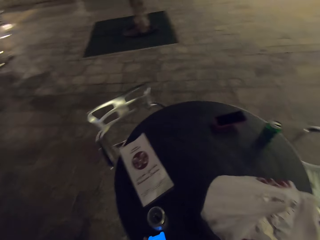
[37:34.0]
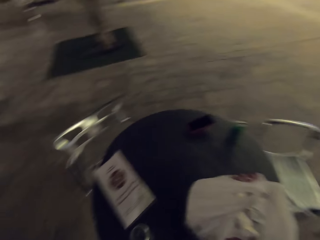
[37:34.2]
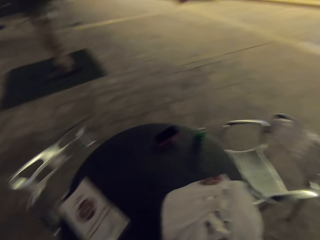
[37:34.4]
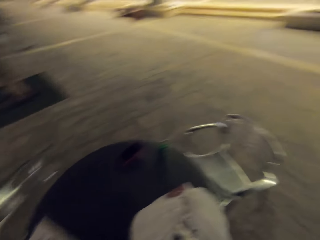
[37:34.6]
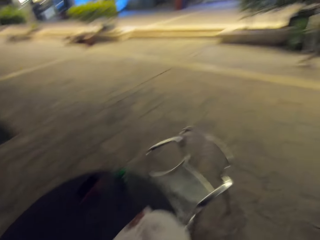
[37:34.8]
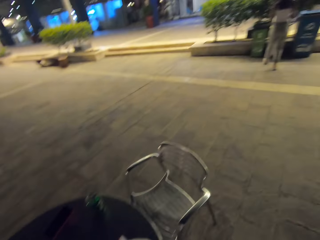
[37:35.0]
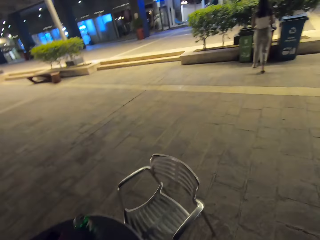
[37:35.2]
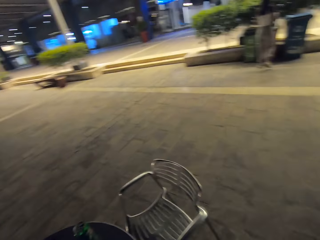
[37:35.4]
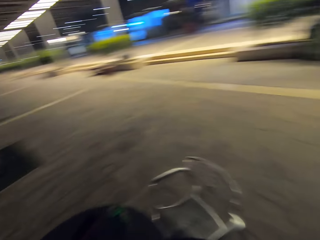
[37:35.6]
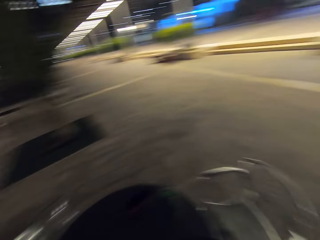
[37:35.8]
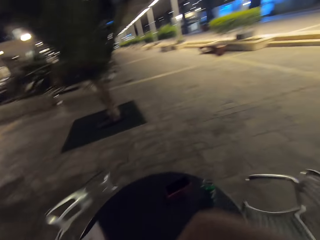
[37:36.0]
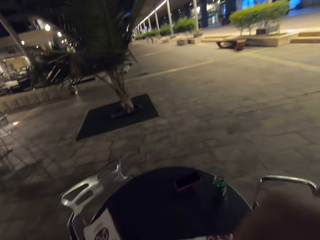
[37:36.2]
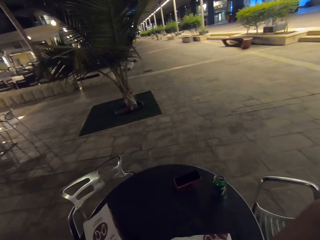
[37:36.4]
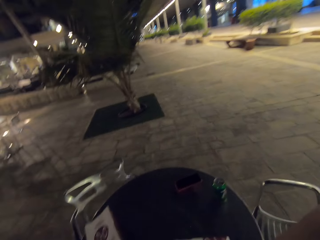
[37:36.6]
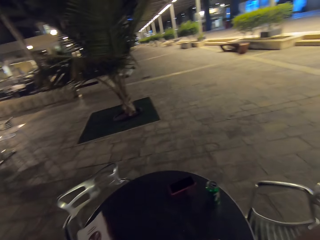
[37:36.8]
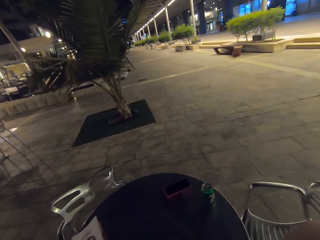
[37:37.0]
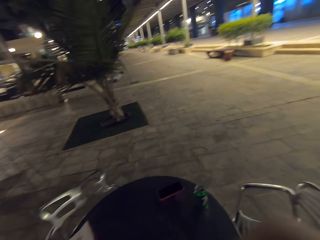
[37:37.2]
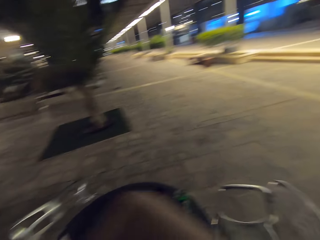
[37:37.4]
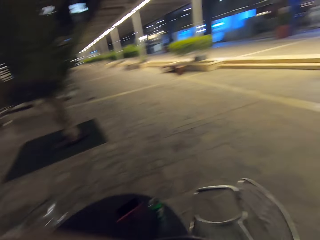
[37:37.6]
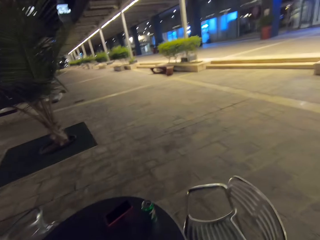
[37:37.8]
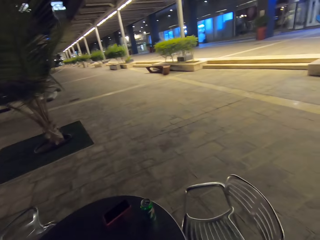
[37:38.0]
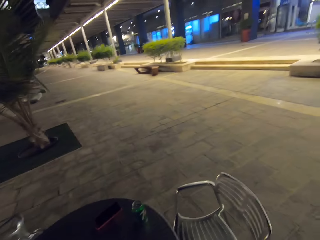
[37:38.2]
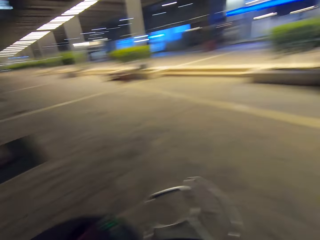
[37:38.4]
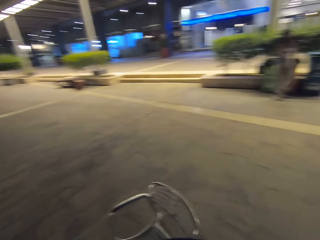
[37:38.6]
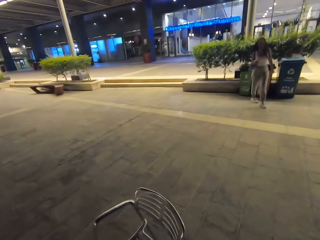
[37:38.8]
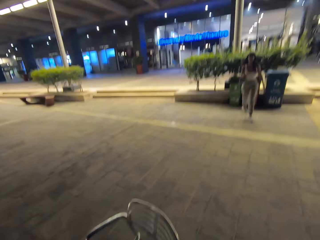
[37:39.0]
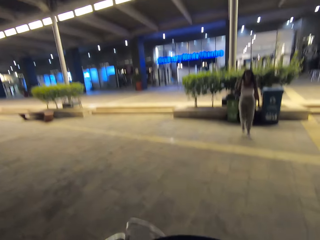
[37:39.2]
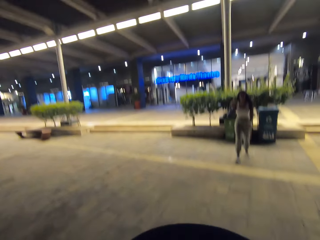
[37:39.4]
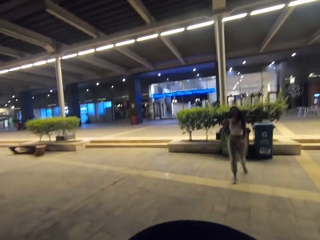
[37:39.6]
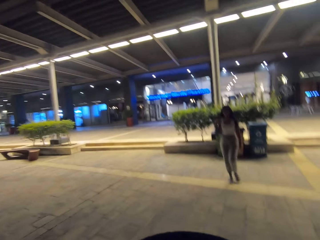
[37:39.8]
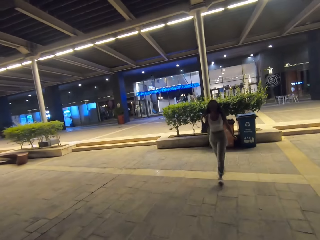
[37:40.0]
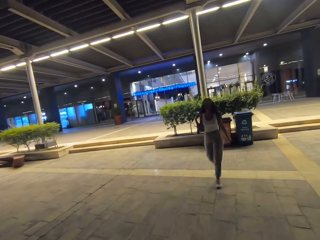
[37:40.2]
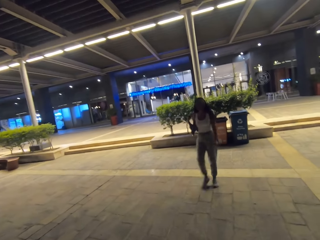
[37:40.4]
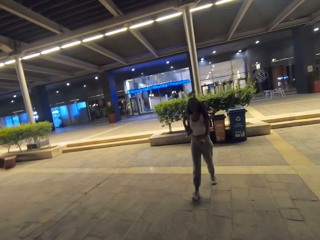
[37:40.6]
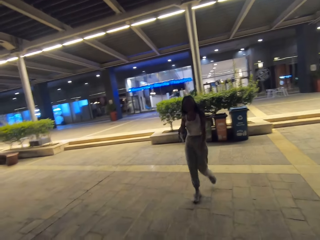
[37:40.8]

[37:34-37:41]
A woman throws litter in the litter can.

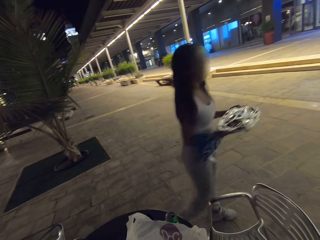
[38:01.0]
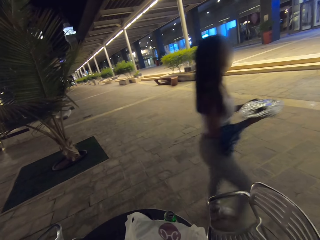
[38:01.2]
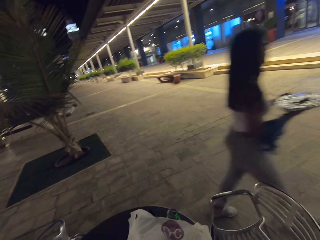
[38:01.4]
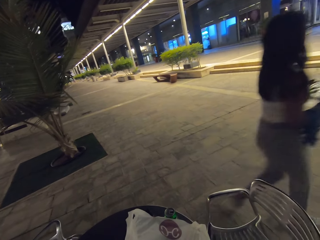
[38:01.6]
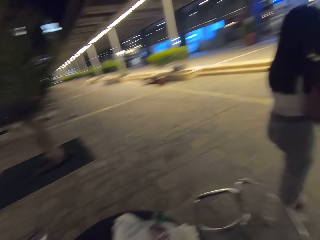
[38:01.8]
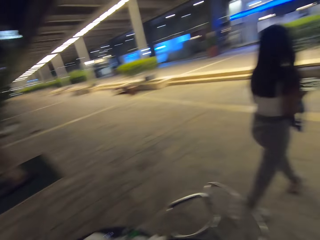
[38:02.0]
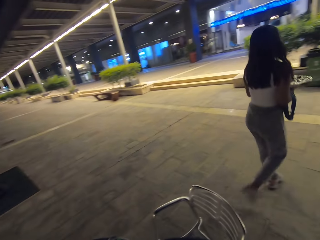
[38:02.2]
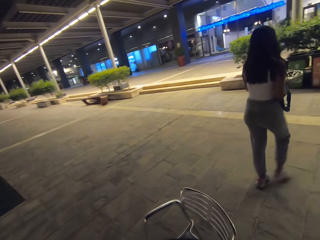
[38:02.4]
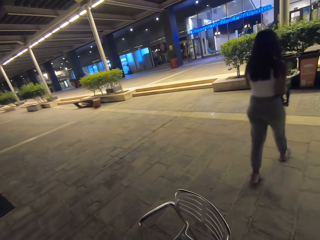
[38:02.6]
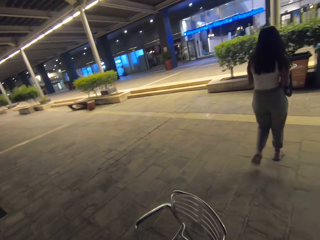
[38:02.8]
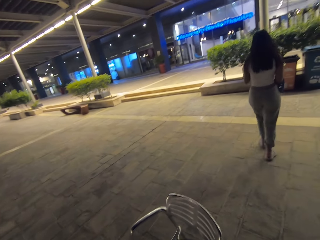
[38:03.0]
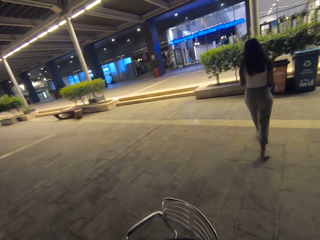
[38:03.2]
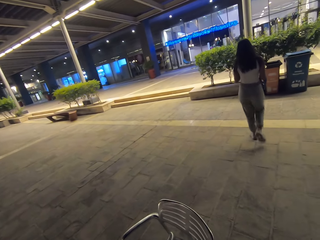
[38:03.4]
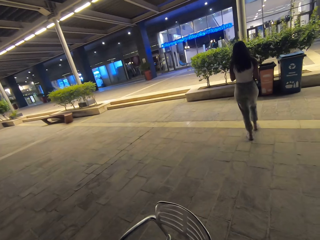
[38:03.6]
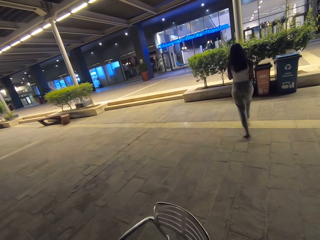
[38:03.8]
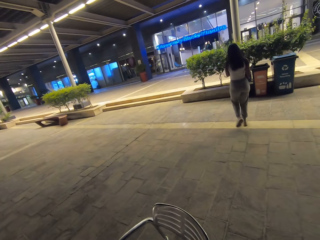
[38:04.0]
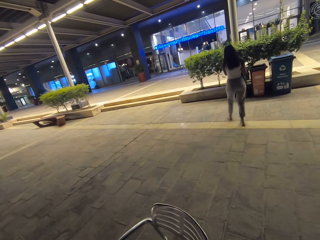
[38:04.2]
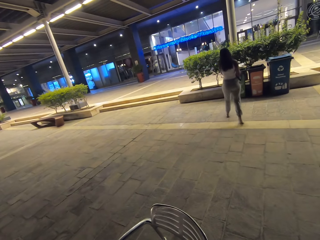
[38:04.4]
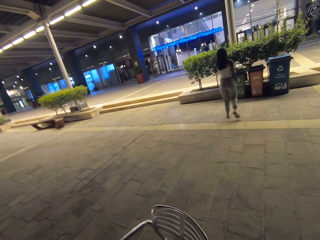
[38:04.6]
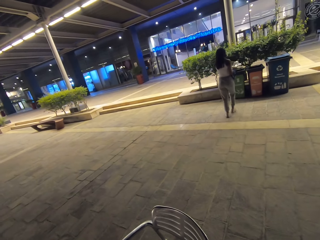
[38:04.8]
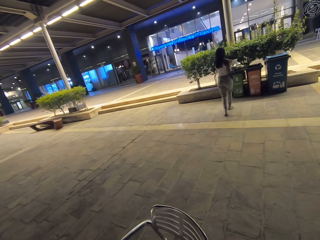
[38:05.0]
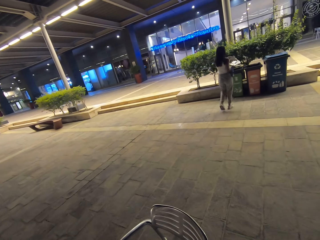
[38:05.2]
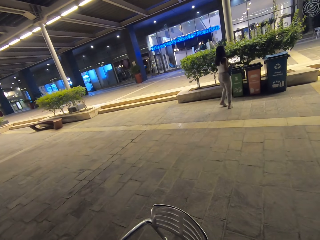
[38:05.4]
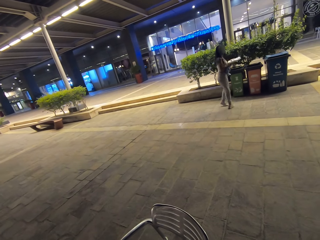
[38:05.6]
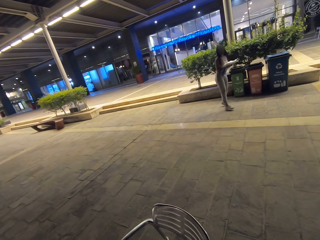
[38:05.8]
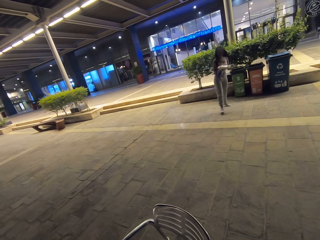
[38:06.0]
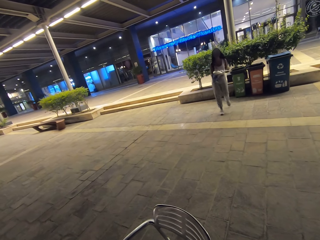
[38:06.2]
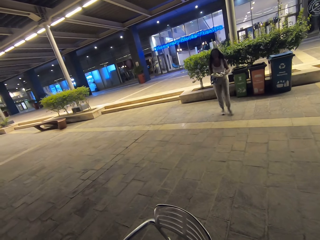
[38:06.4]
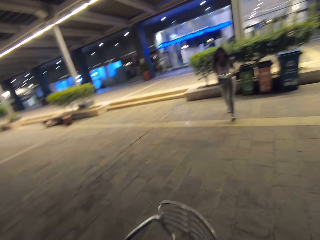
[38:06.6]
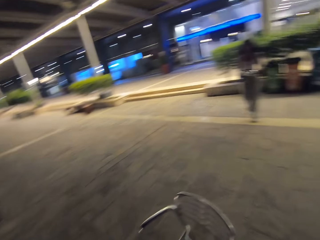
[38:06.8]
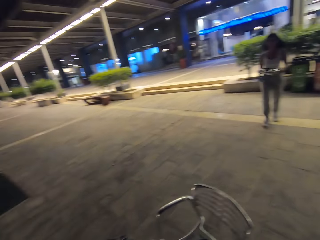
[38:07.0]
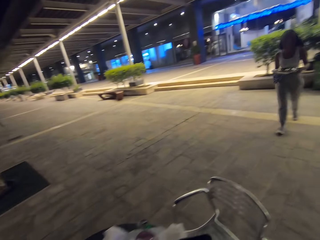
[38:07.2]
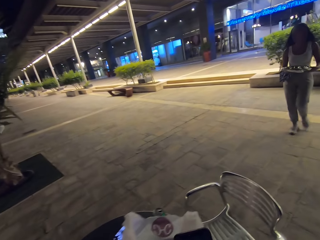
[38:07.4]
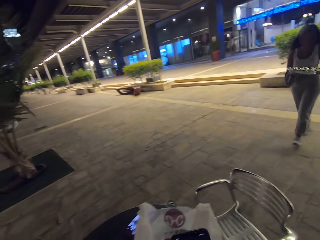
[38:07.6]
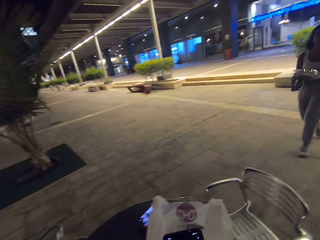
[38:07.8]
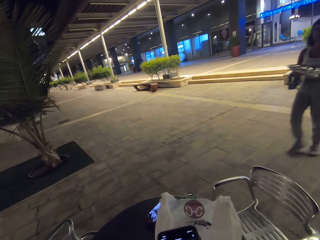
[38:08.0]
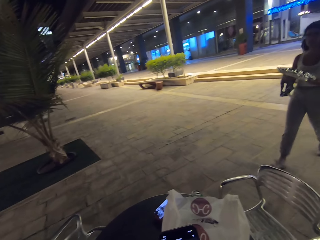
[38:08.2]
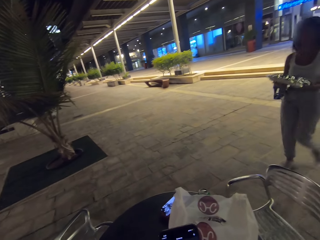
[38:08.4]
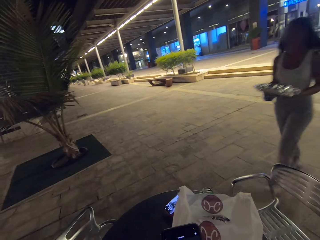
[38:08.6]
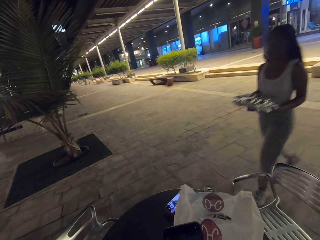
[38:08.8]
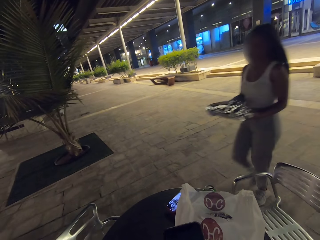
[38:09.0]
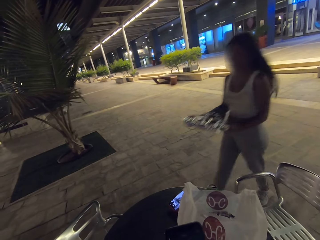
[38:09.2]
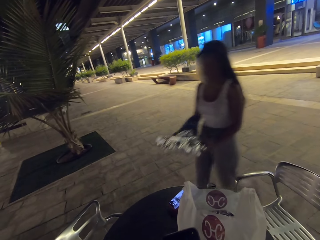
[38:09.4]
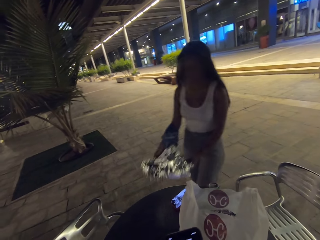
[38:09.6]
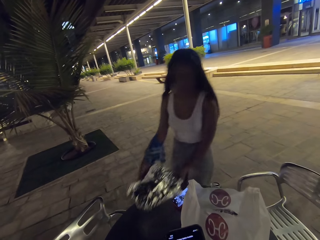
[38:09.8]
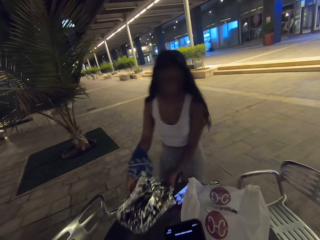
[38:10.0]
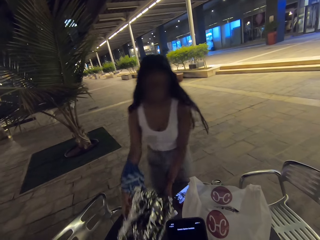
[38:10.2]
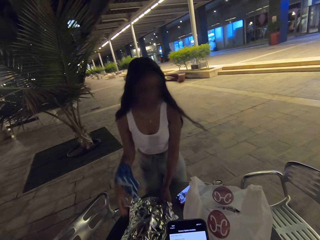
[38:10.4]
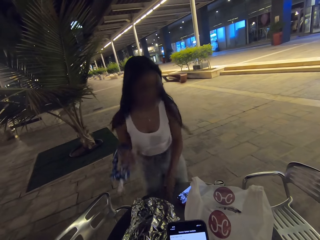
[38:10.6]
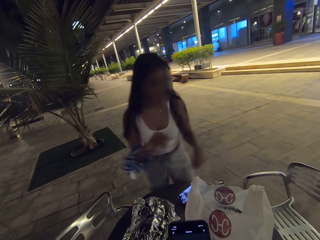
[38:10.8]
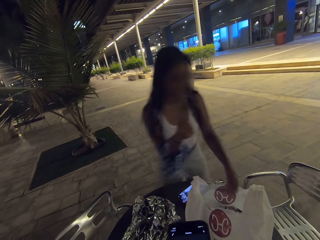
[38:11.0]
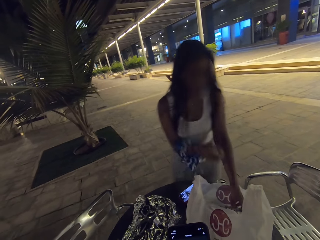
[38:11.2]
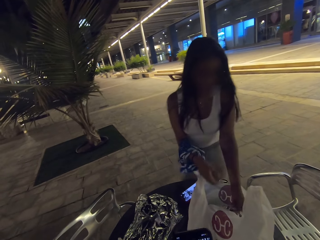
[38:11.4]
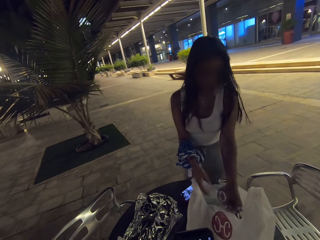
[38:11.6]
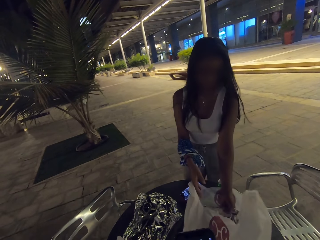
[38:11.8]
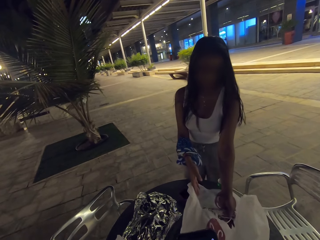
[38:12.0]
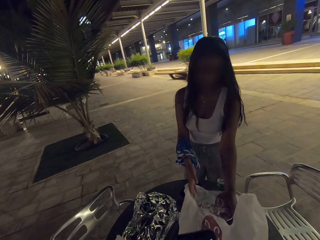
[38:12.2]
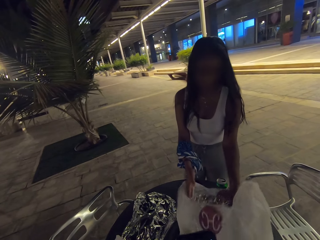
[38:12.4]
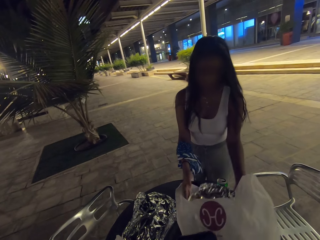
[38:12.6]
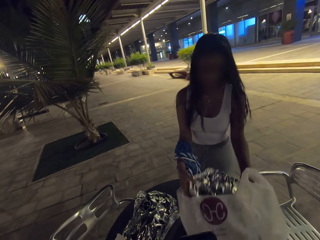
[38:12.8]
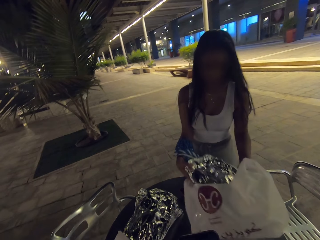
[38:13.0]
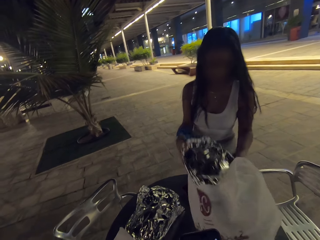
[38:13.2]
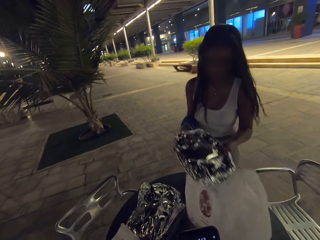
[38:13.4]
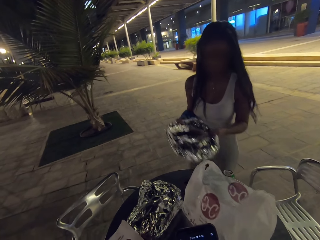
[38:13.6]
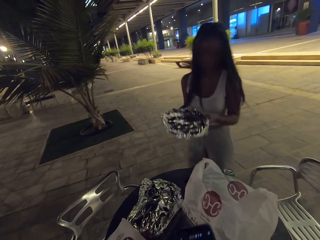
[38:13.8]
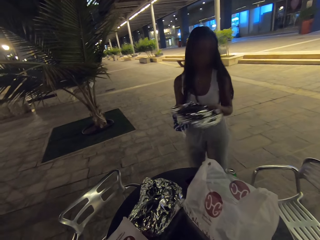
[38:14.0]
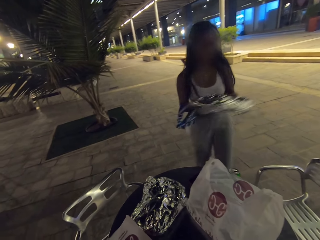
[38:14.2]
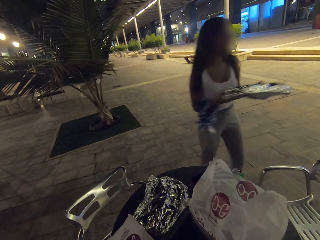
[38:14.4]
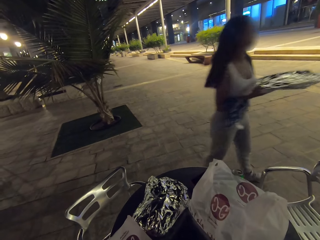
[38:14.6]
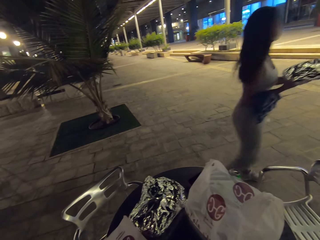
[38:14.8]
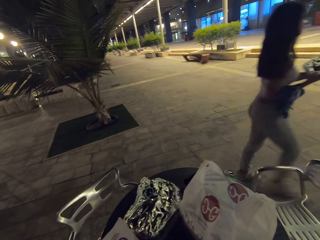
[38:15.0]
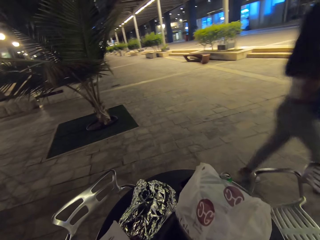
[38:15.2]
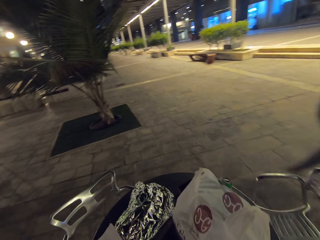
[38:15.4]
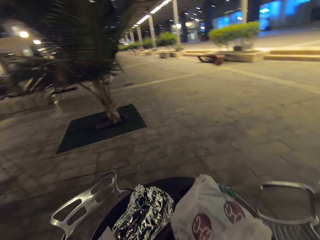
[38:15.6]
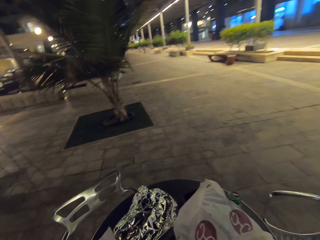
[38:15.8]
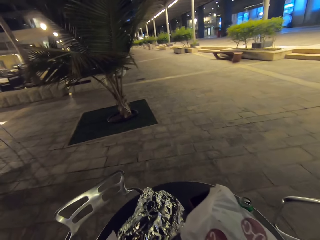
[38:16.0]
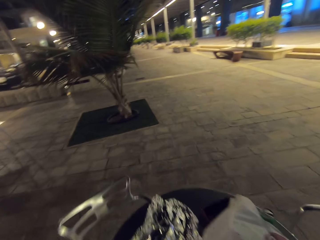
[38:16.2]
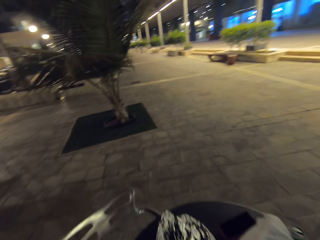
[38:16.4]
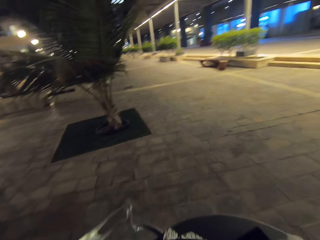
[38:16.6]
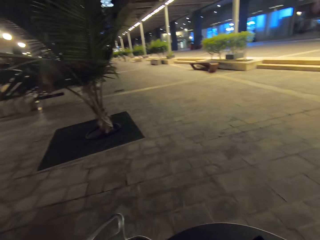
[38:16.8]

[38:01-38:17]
A woman carries something to the litter cans. The woman walks towards the table and takes out the dish in the plastic.
